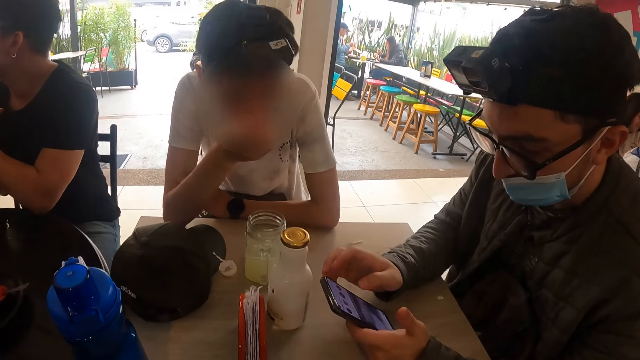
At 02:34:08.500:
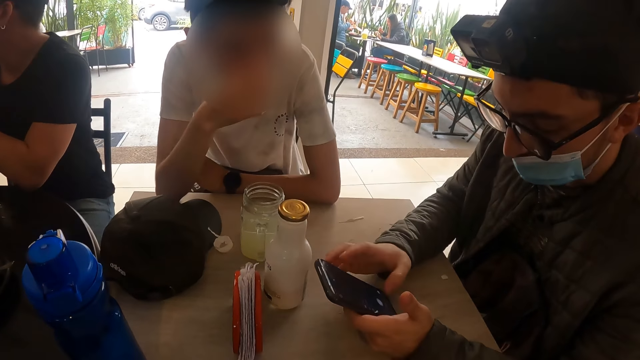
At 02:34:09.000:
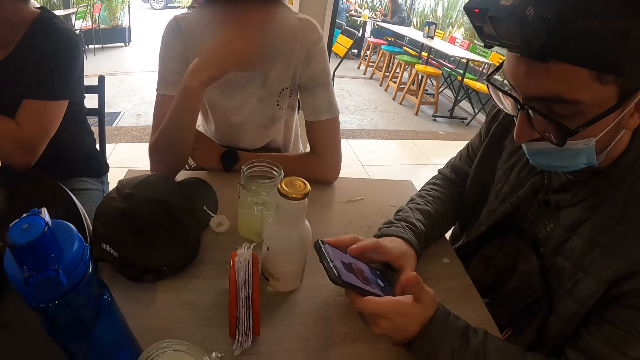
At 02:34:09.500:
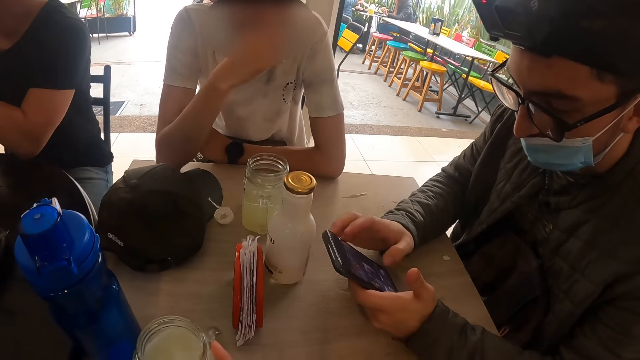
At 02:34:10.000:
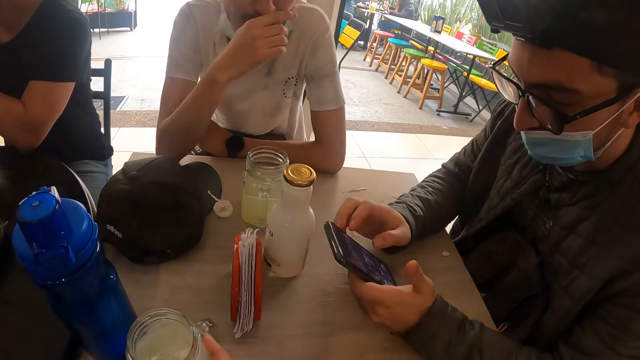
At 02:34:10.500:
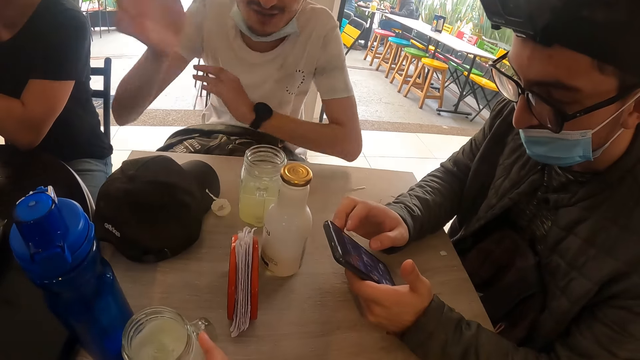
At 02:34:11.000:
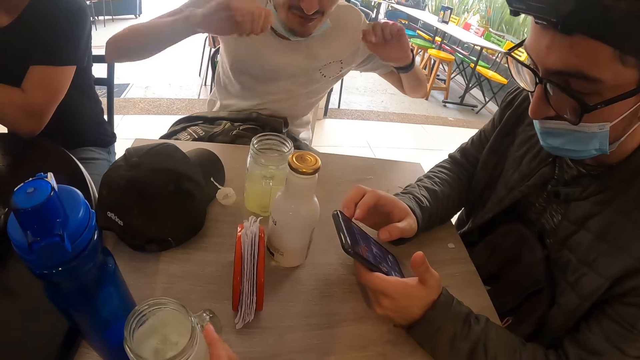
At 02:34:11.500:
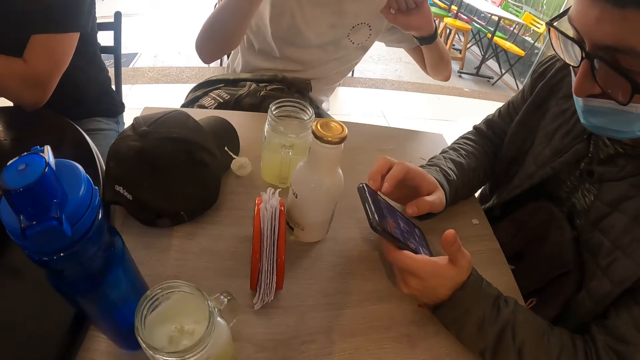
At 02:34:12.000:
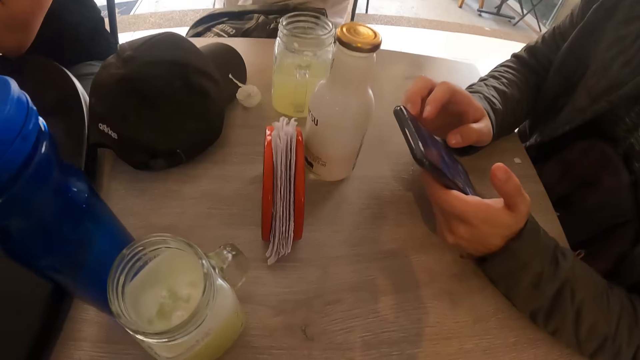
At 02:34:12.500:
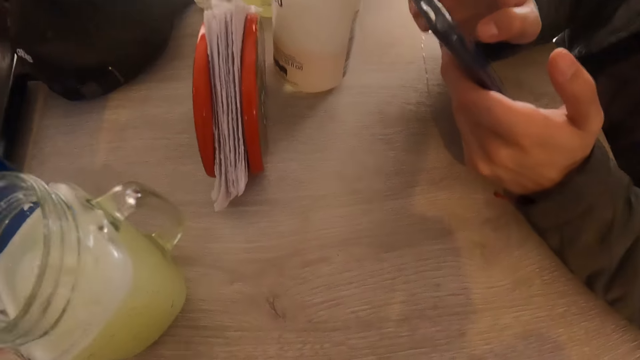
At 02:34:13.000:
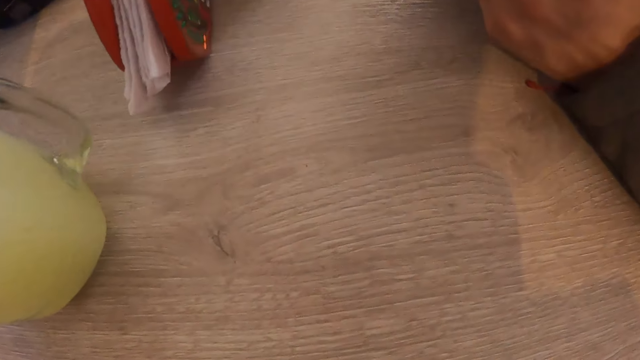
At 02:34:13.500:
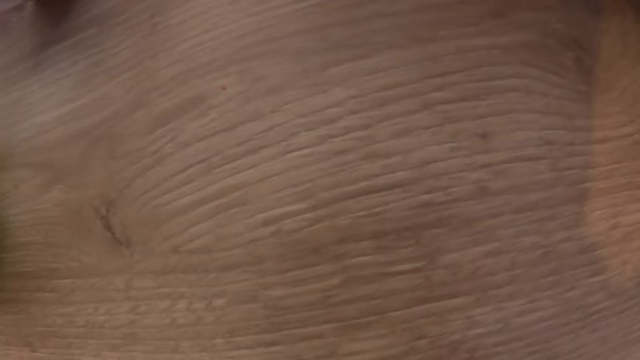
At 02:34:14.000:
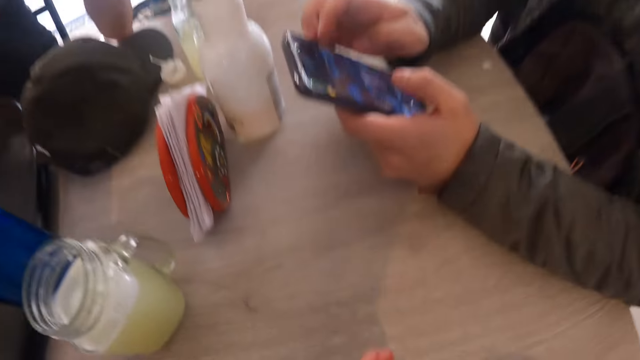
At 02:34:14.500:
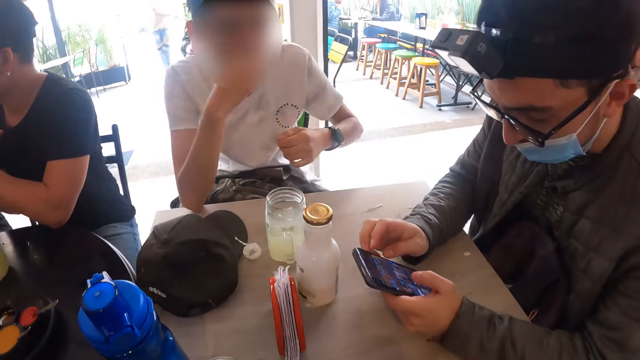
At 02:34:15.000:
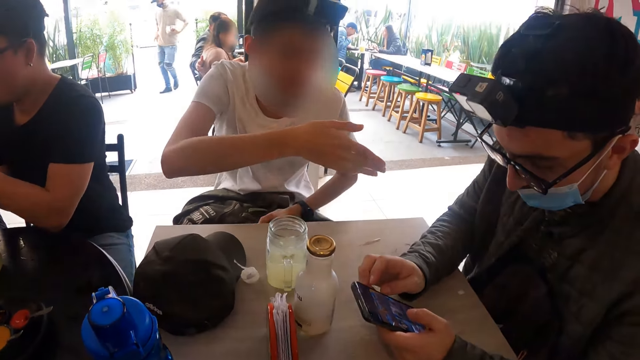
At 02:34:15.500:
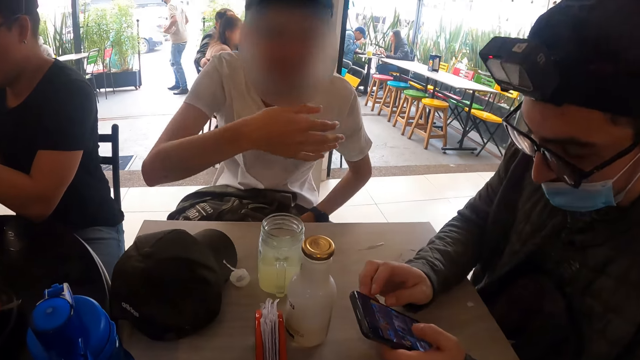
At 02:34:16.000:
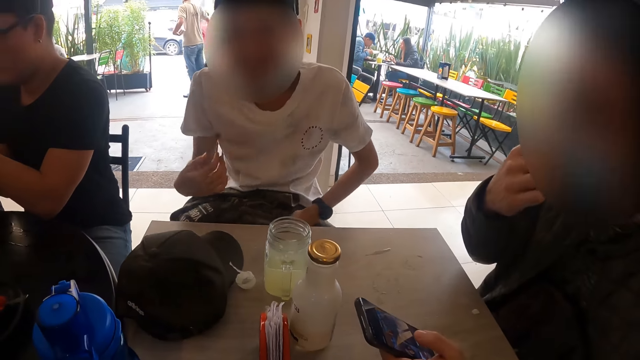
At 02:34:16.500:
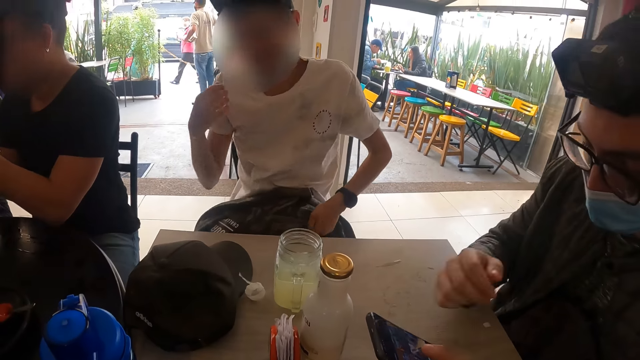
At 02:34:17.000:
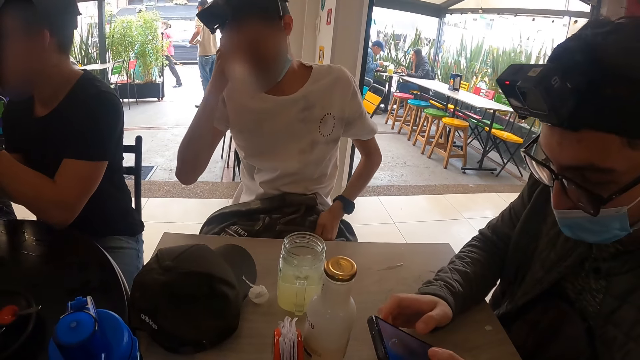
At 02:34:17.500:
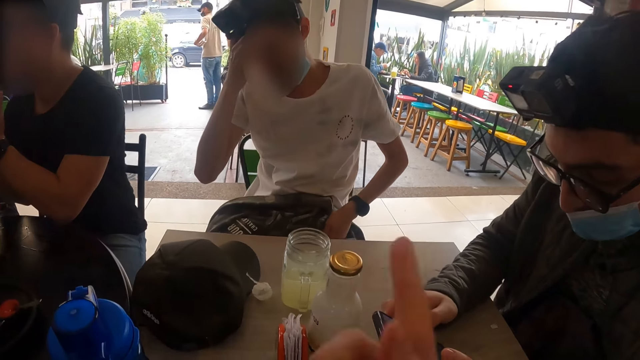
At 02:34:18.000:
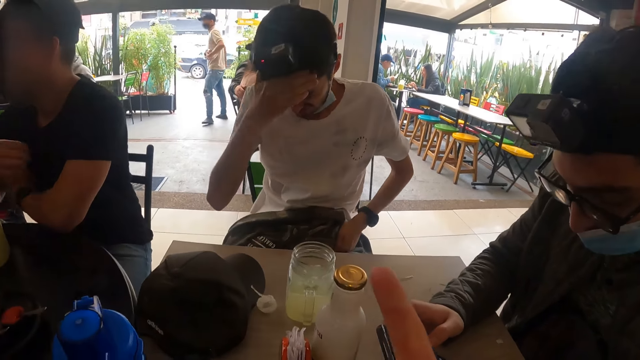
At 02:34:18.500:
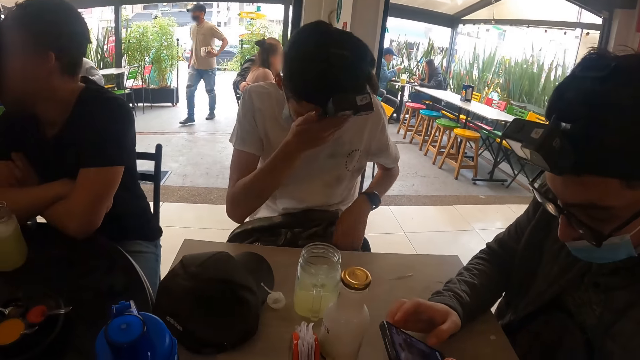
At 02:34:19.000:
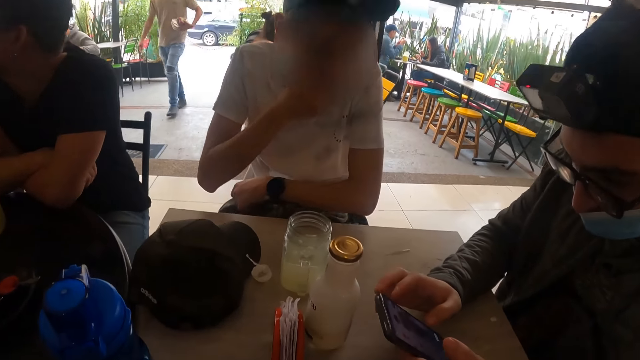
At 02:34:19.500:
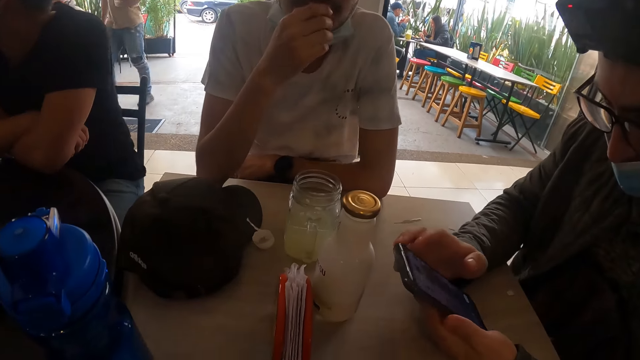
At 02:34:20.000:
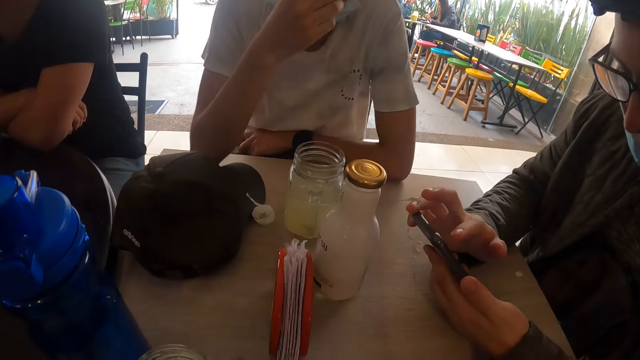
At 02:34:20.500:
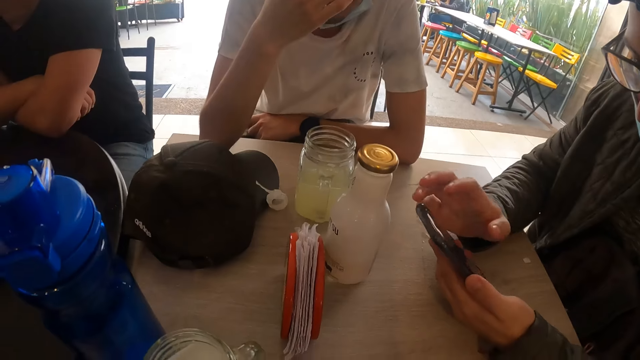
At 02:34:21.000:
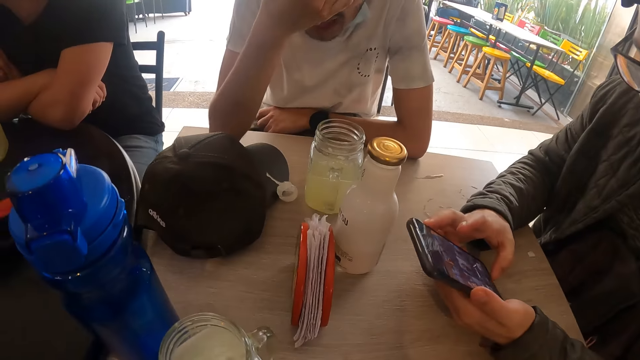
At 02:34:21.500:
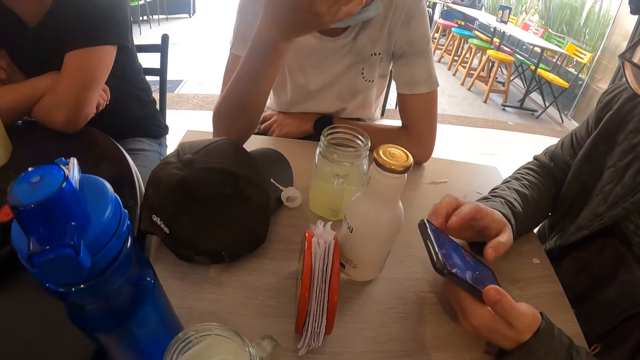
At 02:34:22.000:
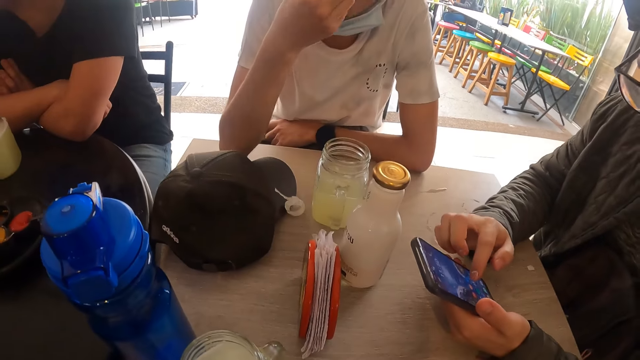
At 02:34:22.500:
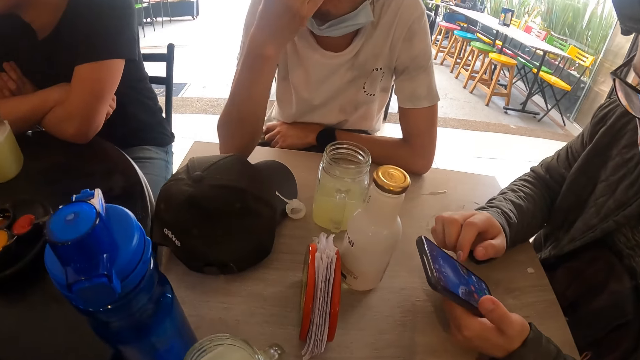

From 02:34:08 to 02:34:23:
The camera wearer holds the cup of juice on the table with his right hand. He adjusts the camera. He interacts with a man and another man. The other man uses a mobile phone. The other man touches his nose mask with his right hand. The first man places both elbows on the table.

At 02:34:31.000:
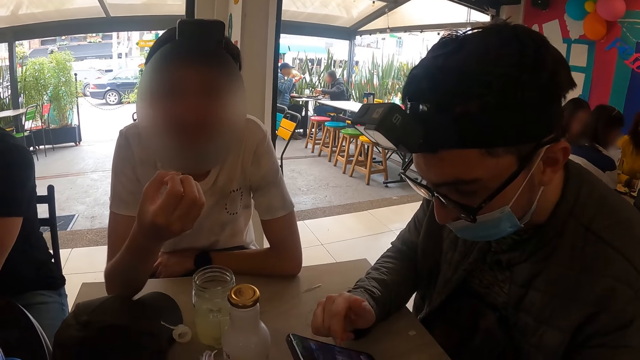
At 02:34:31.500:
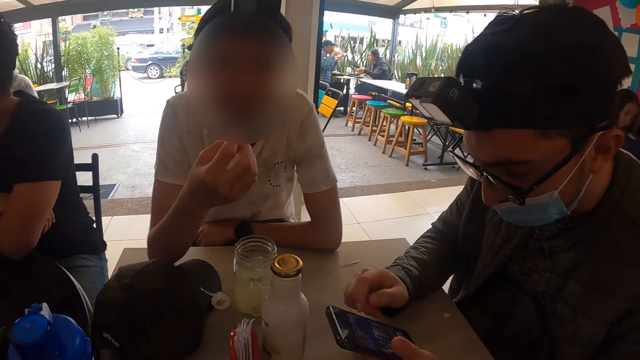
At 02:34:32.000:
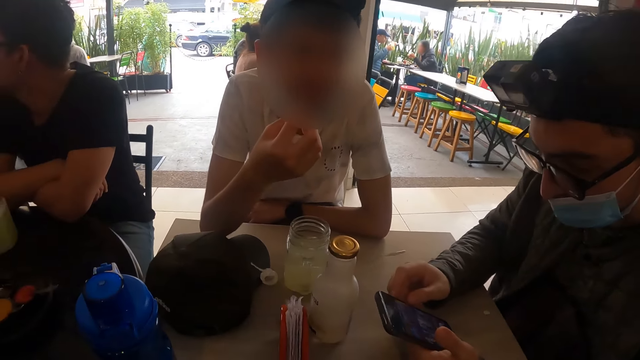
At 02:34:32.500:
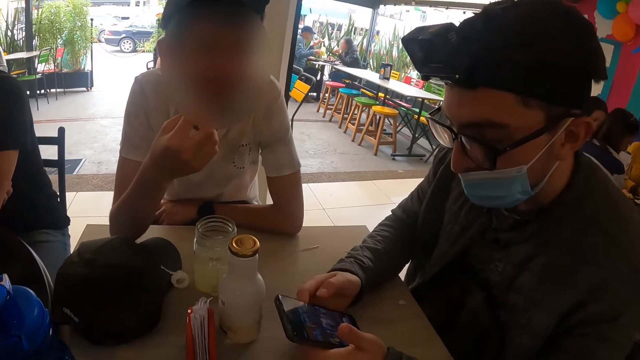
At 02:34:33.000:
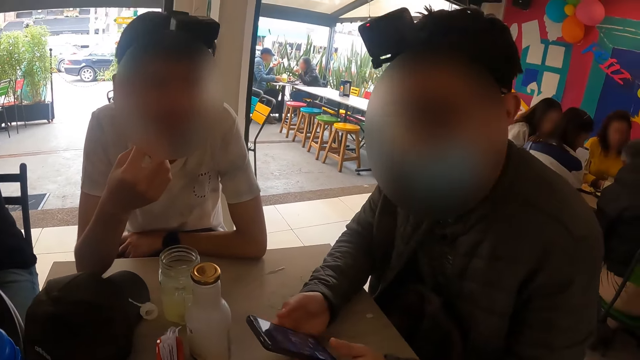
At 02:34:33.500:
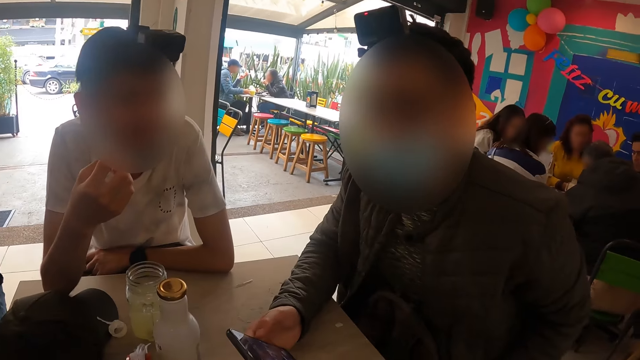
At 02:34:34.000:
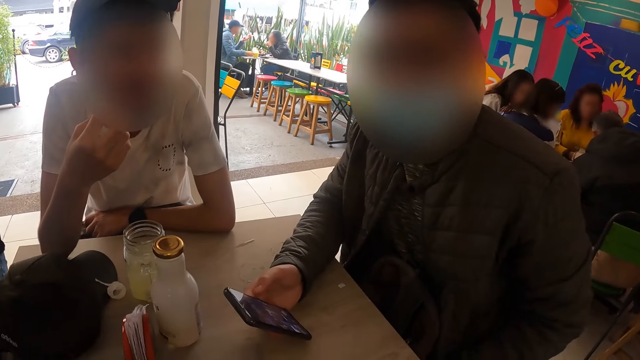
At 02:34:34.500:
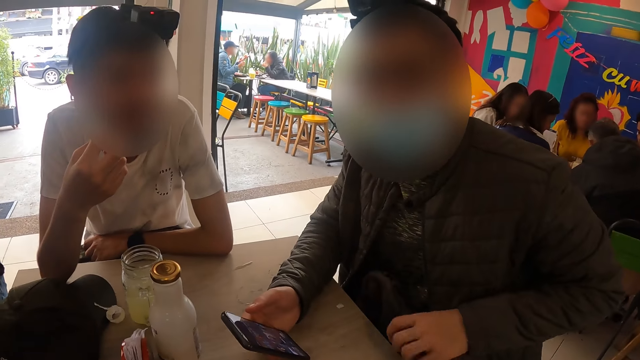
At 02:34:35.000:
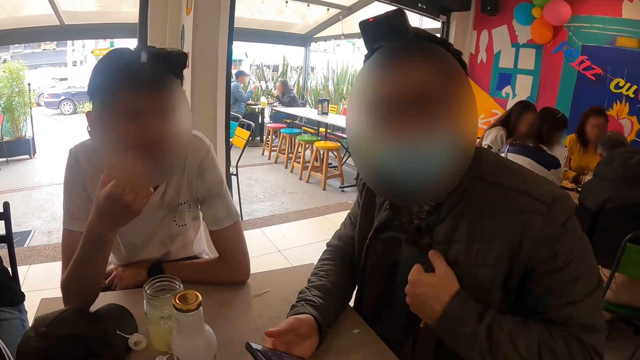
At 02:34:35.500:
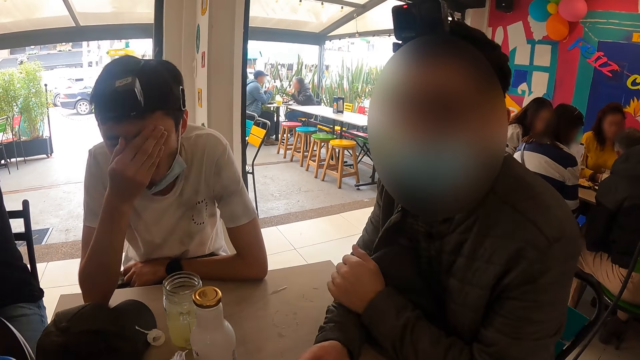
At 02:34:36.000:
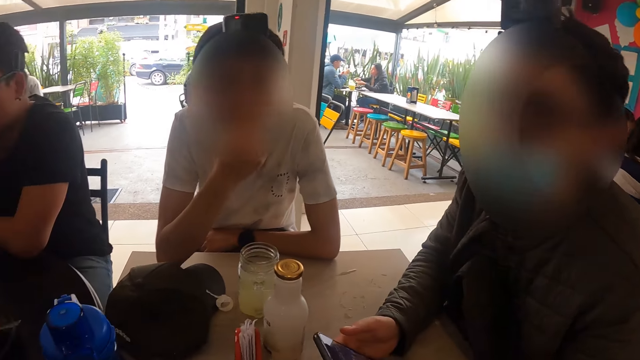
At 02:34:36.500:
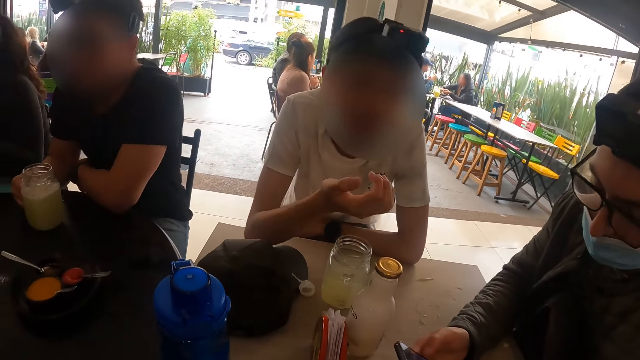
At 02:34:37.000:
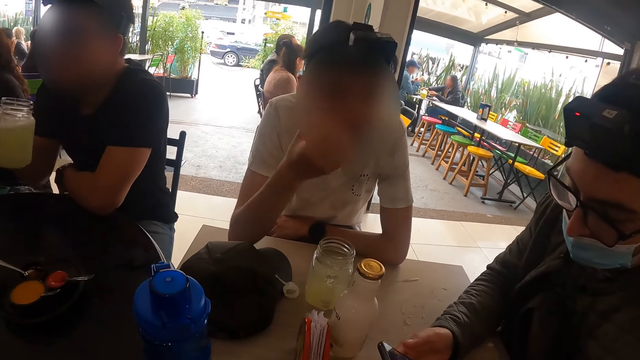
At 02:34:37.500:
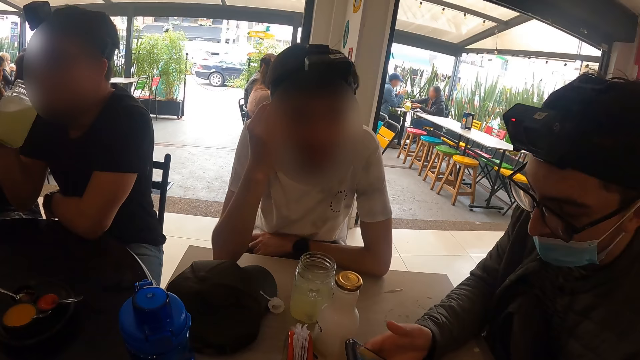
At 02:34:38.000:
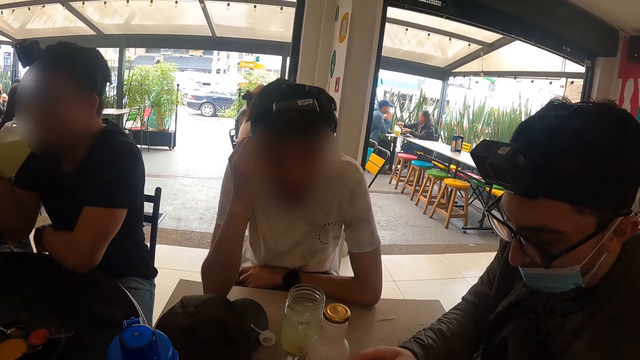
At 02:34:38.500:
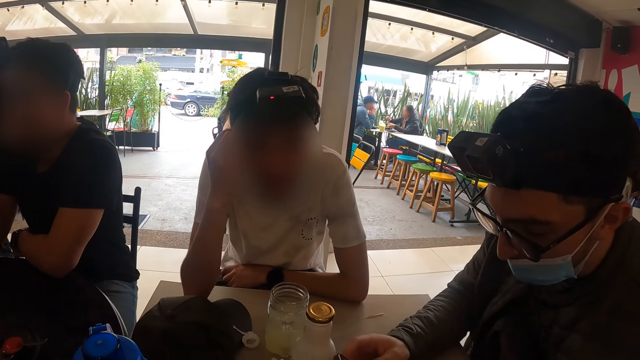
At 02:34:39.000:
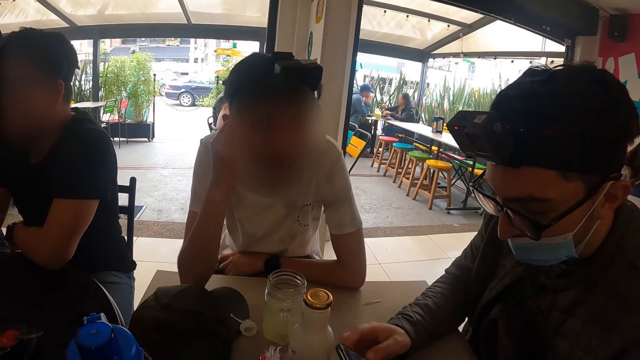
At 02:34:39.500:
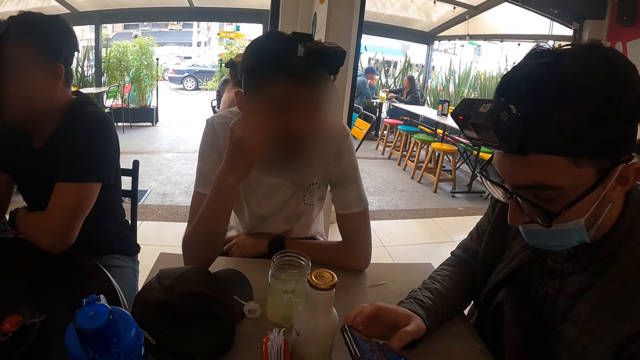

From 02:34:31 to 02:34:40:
A man passes the phone from his left hand to his right hand. The man adjusts the bag on his lap with his left hand. Another man picks up the cup of juice from the table with his right hand. The other man drinks from the cup of juice in his right hand.
